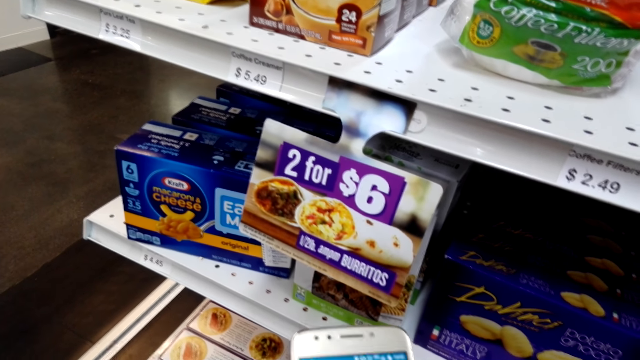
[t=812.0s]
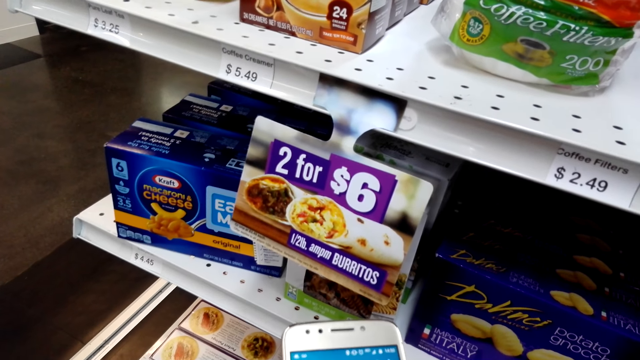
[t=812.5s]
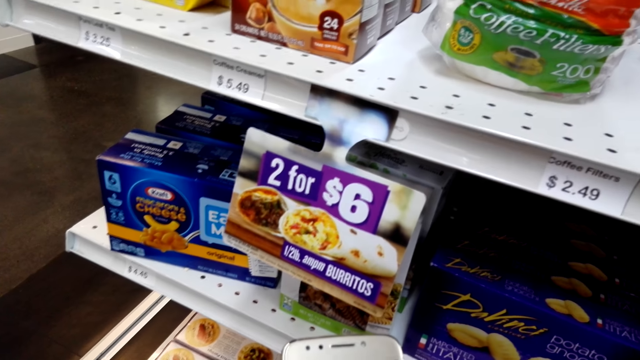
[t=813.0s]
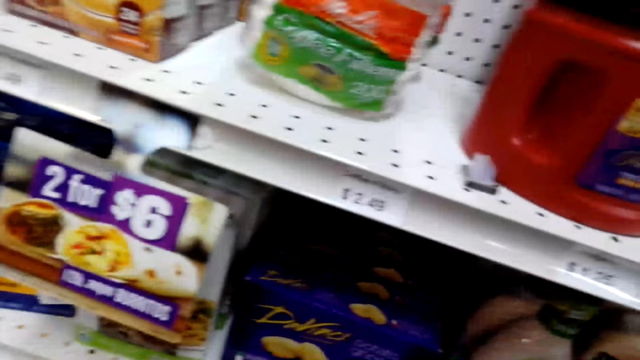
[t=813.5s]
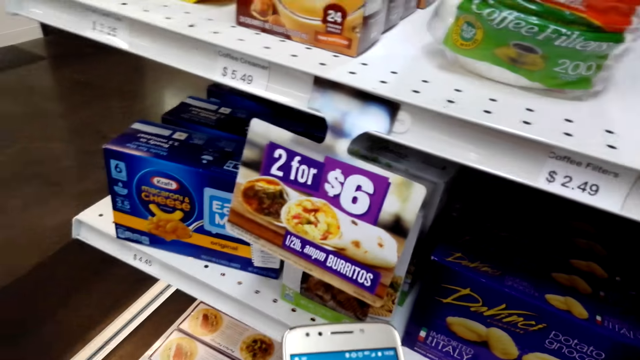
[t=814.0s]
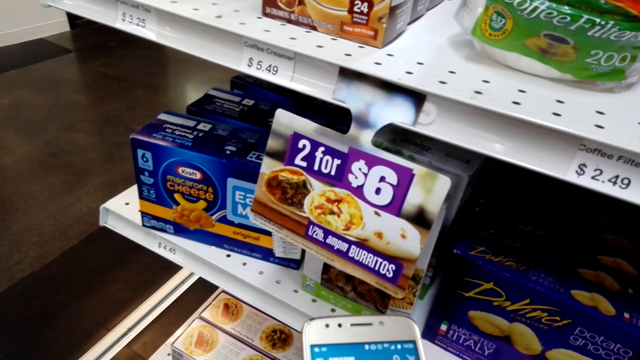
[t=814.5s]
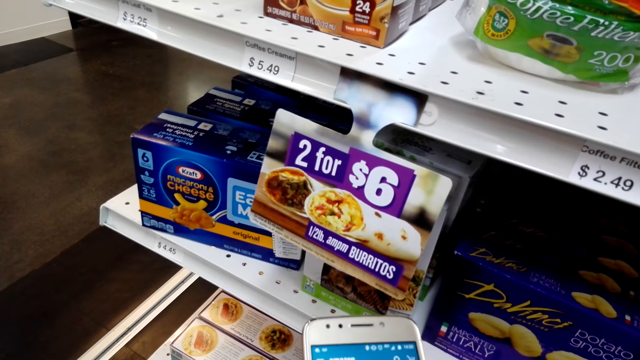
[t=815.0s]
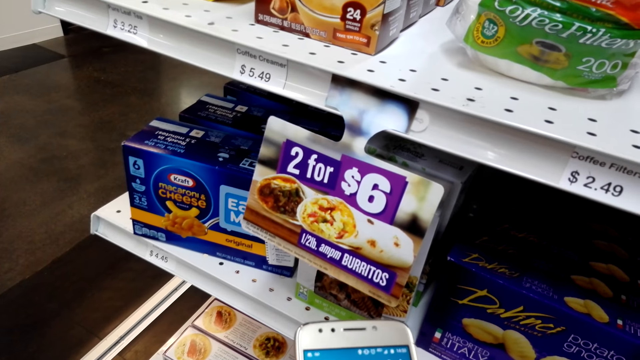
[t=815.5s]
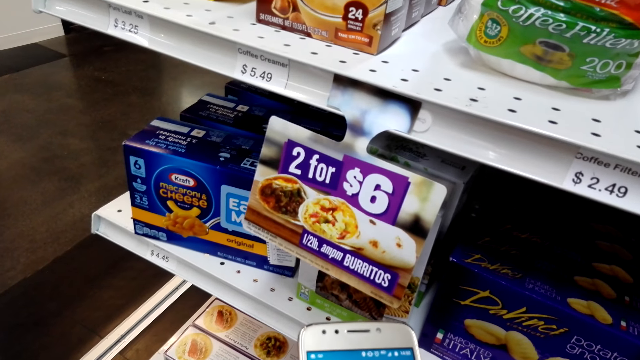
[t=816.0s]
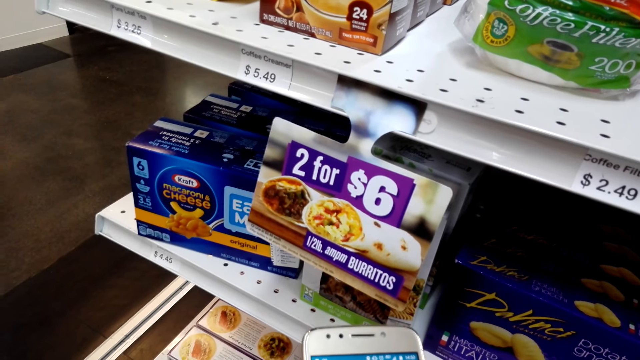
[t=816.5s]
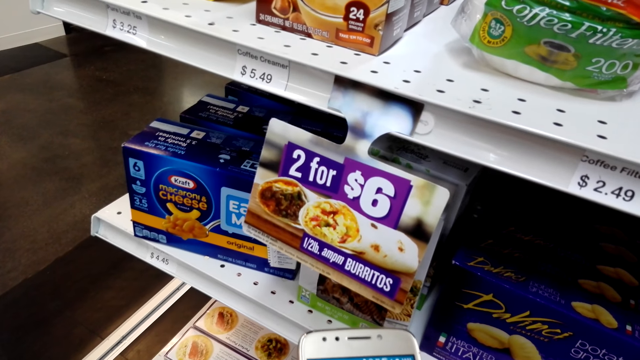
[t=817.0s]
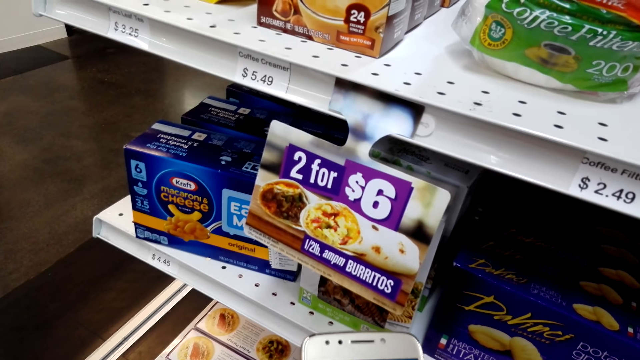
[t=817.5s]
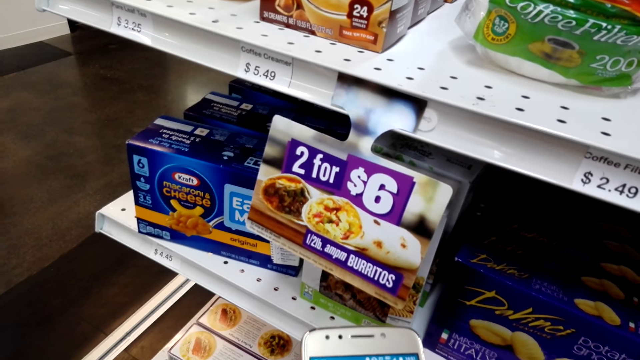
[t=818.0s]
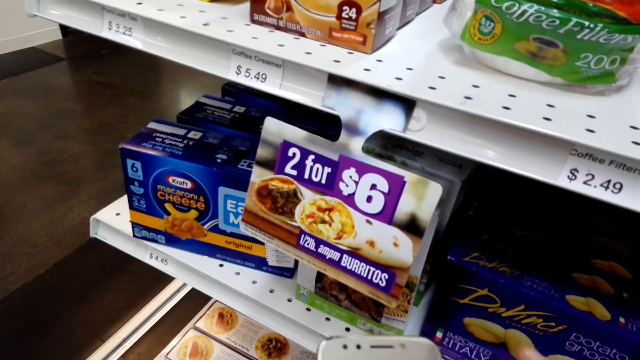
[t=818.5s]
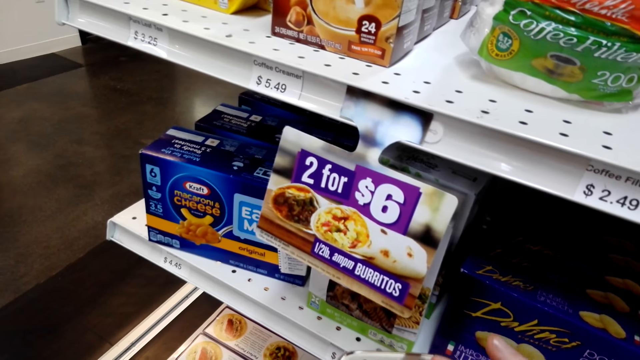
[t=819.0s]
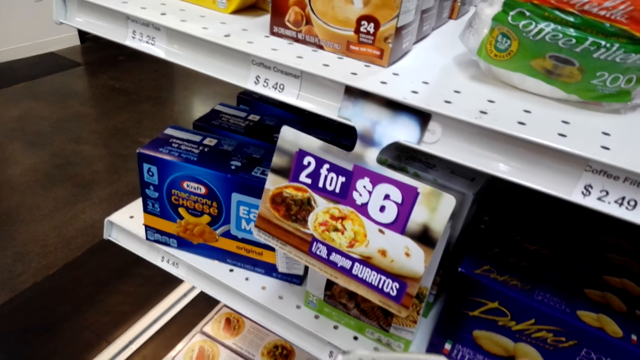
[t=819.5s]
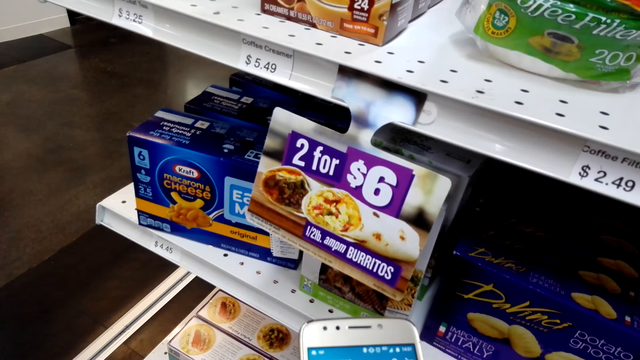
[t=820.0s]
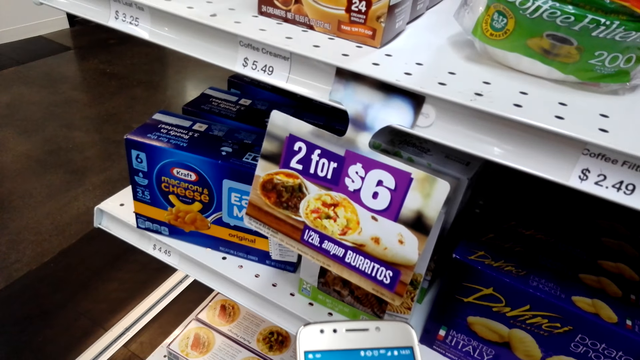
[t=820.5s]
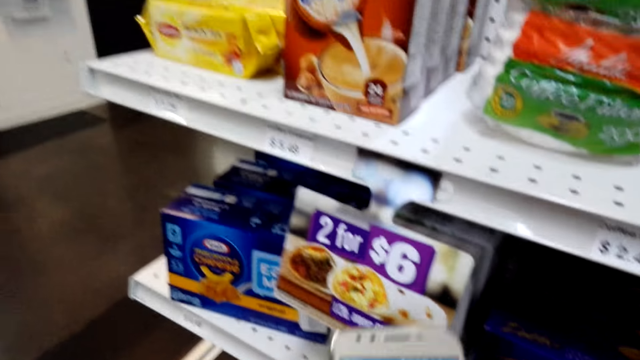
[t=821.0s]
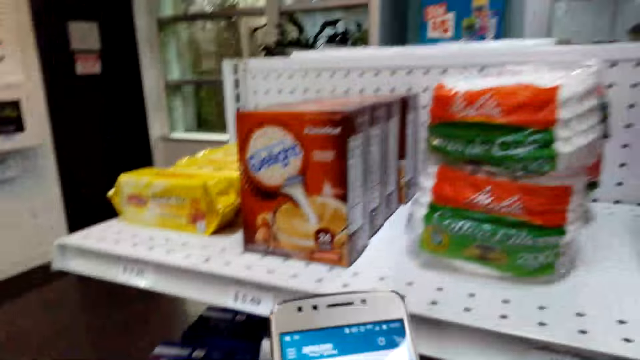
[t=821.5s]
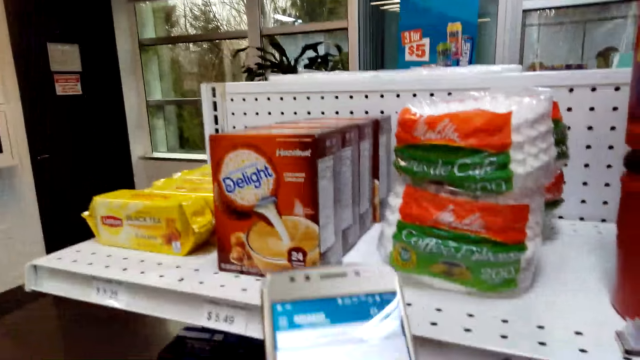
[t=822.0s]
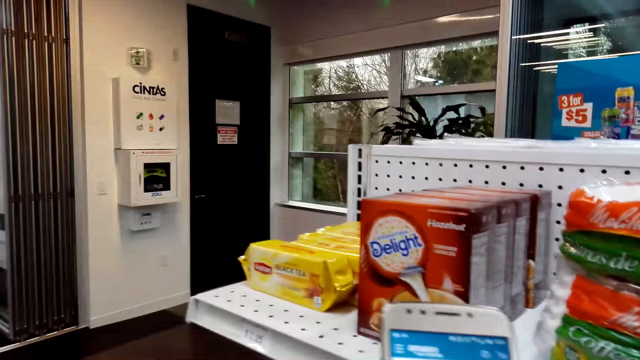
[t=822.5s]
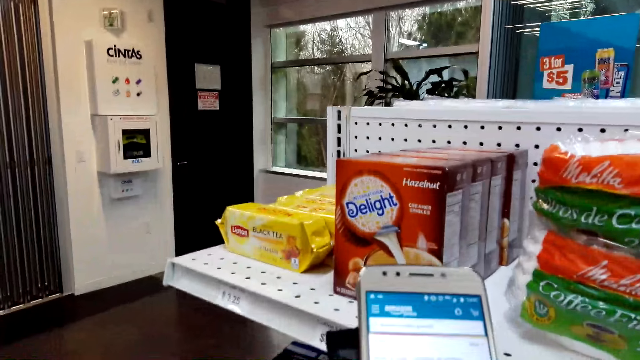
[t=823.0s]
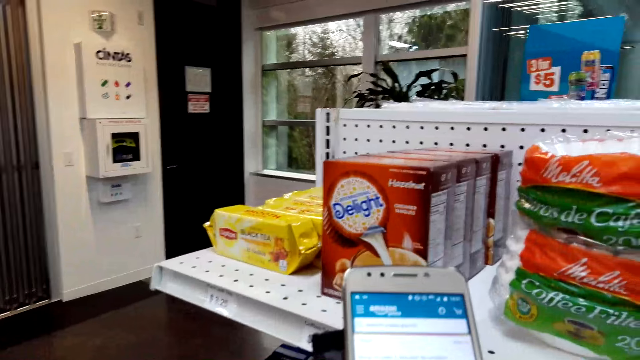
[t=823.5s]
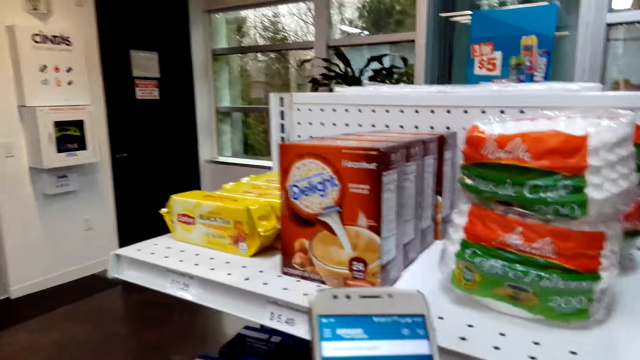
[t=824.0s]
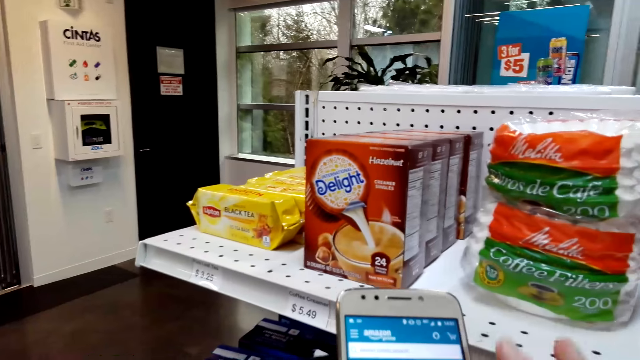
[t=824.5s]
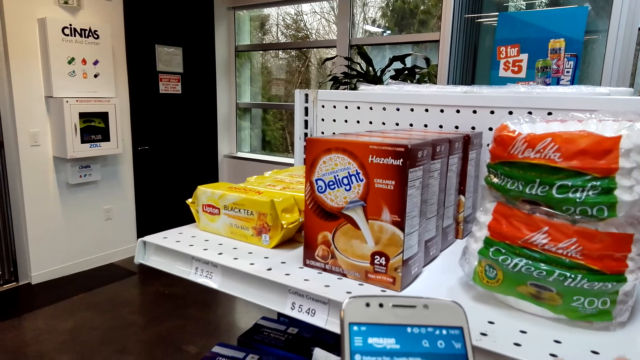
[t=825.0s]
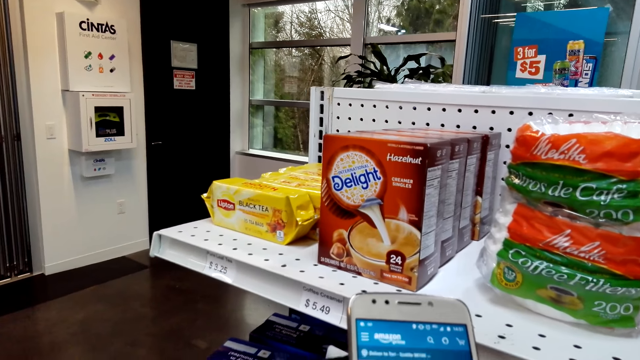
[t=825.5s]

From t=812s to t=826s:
The camera wearer scrolls the phone. They hold the phone while looking at the shelf.

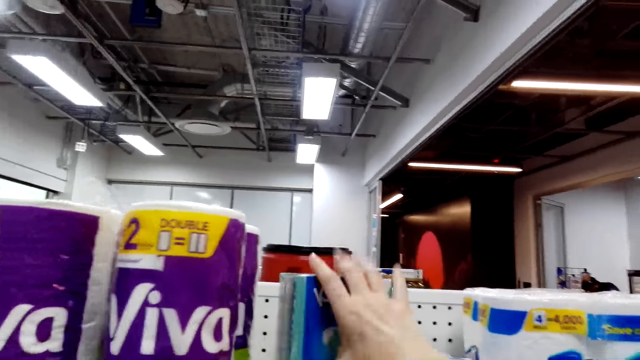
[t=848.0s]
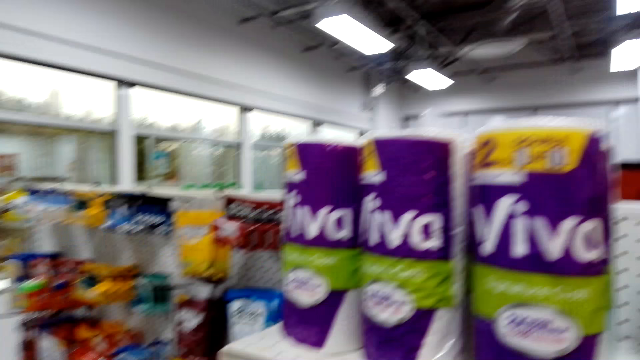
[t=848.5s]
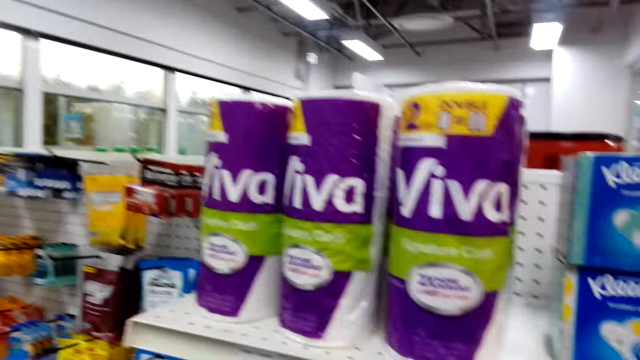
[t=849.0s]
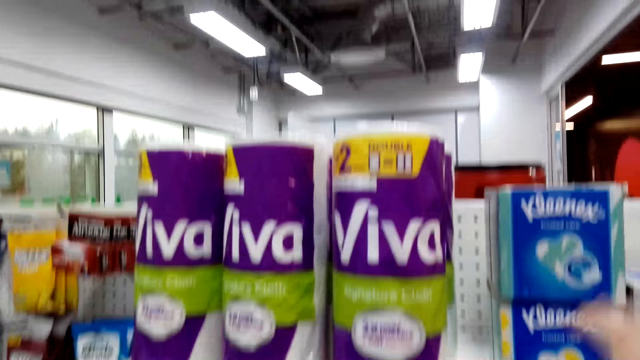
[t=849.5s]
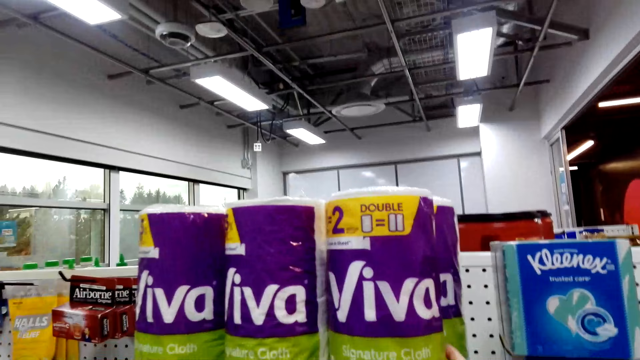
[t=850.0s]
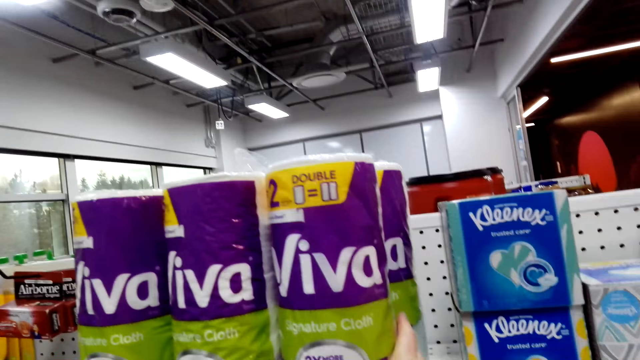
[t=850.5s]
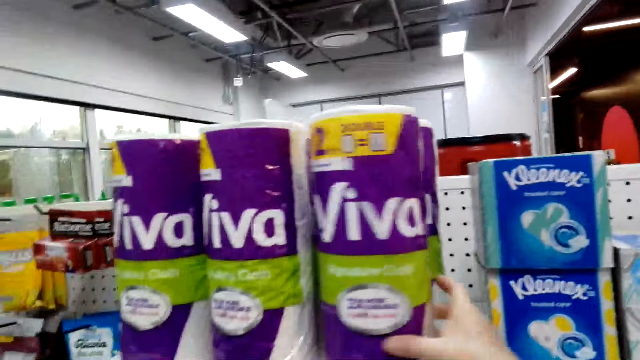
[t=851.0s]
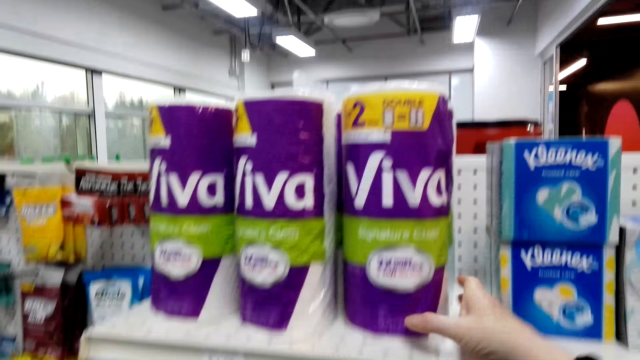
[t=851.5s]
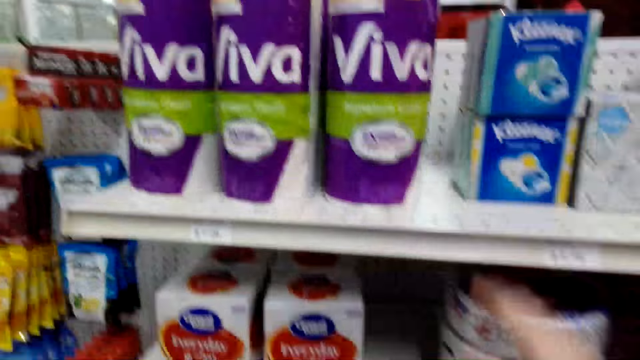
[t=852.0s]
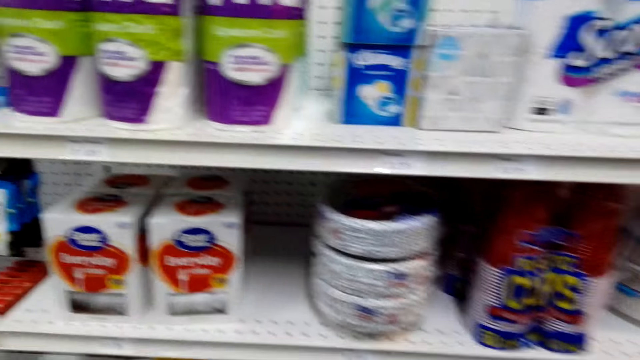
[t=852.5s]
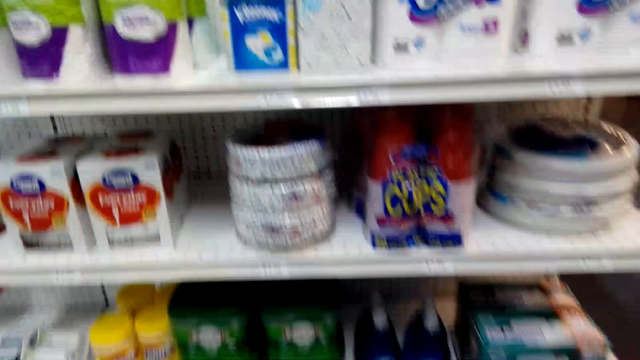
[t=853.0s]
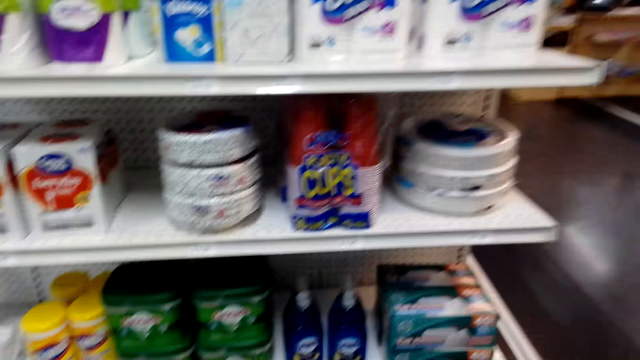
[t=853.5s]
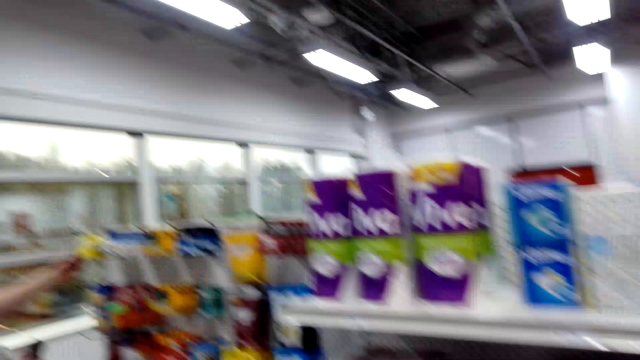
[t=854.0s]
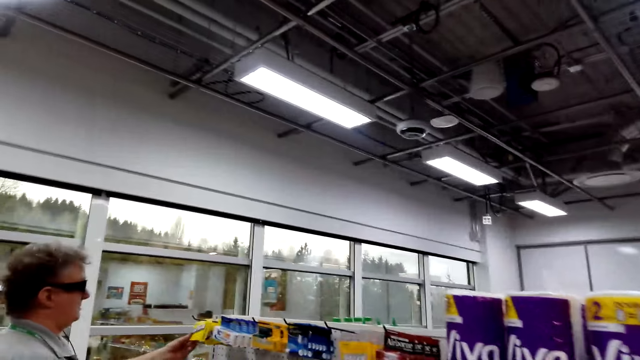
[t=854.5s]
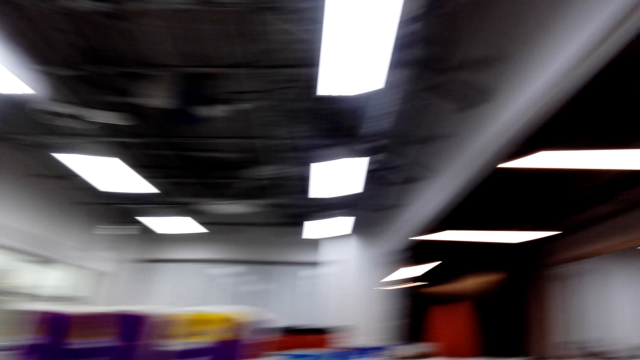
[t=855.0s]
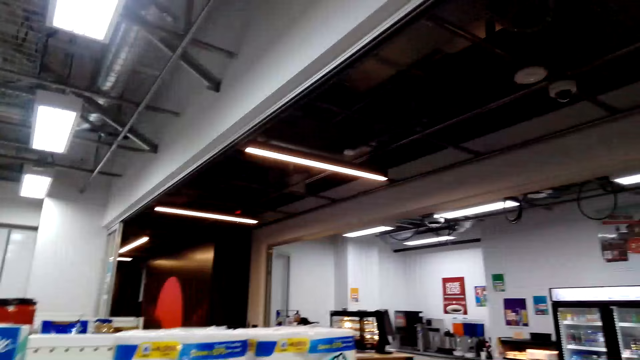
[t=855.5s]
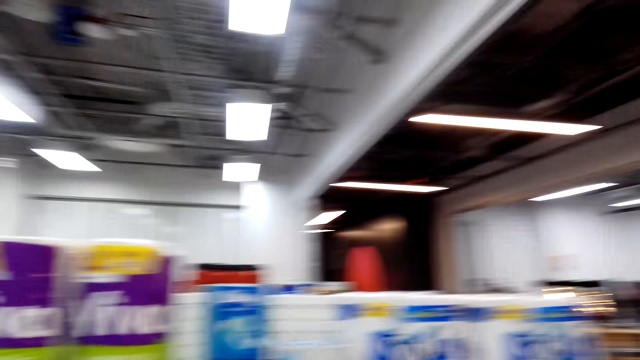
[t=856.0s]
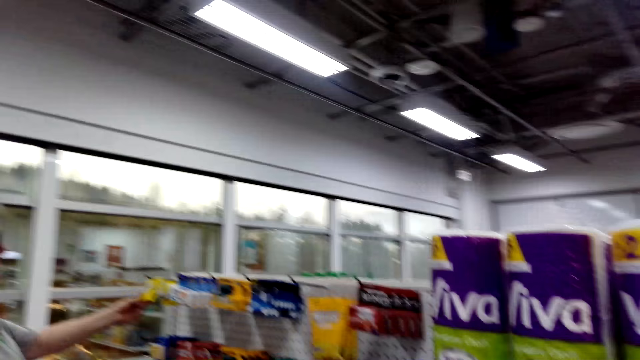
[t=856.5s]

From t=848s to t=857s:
The camera wearer touches the tissues. They hold Viva. A man holds a Bic razor.
